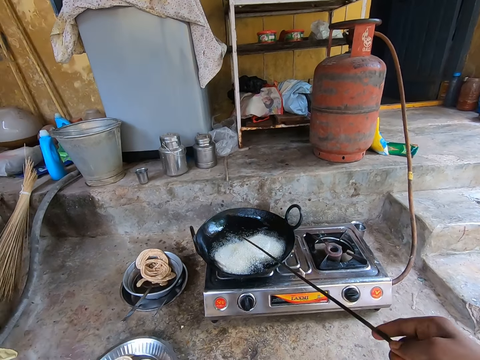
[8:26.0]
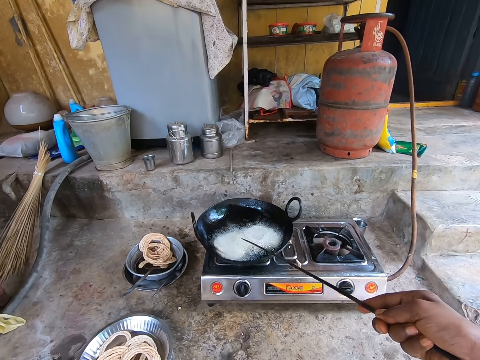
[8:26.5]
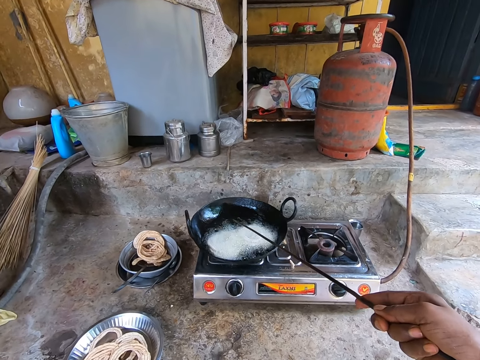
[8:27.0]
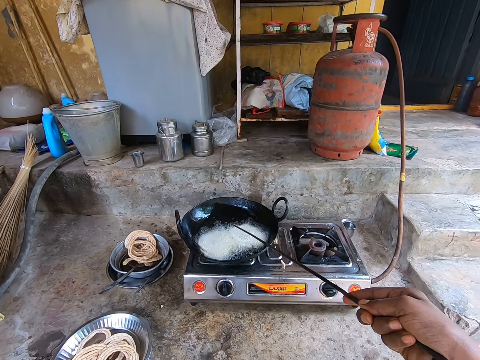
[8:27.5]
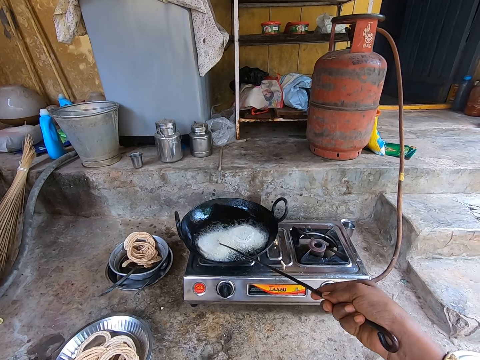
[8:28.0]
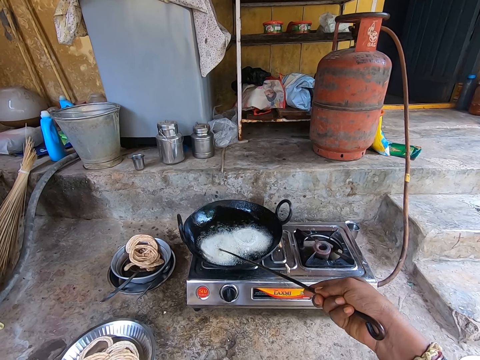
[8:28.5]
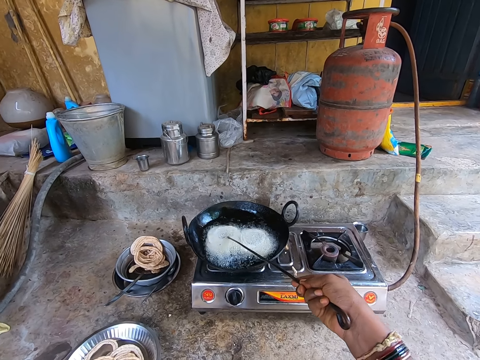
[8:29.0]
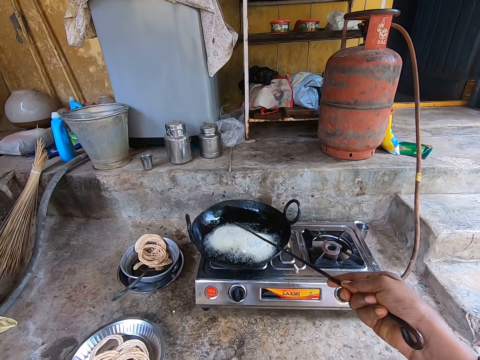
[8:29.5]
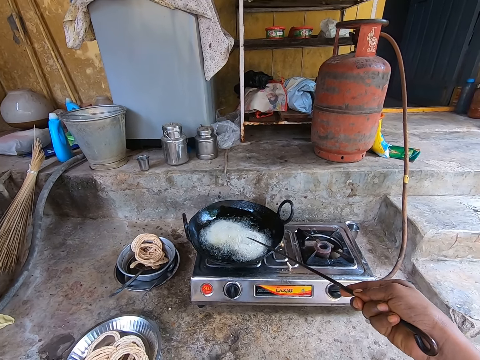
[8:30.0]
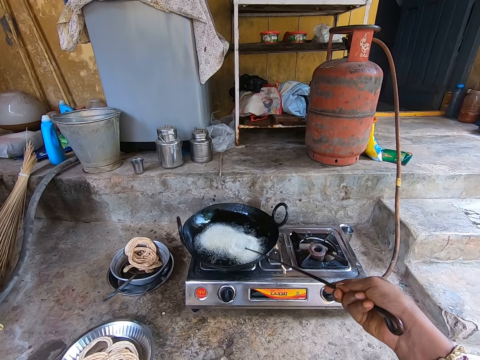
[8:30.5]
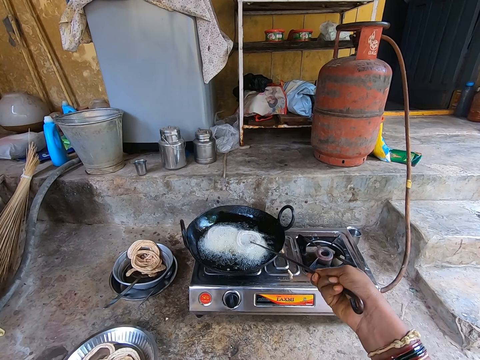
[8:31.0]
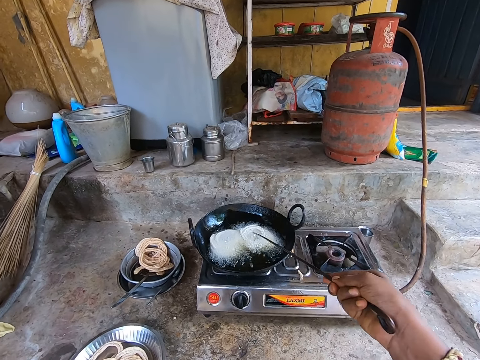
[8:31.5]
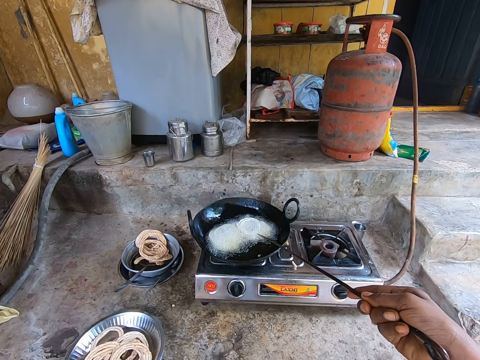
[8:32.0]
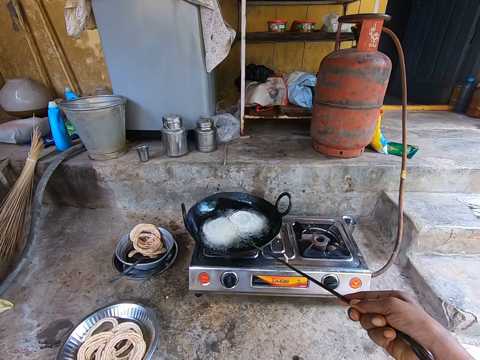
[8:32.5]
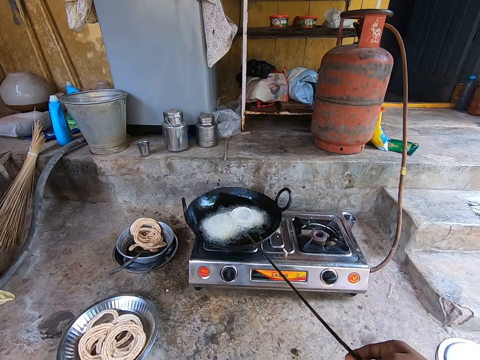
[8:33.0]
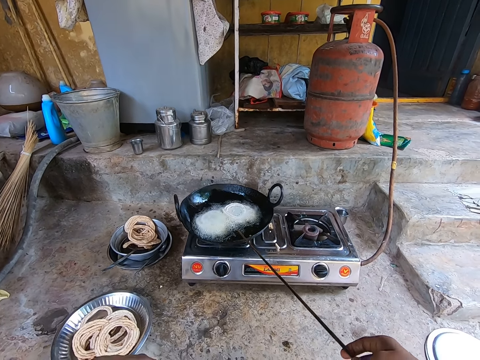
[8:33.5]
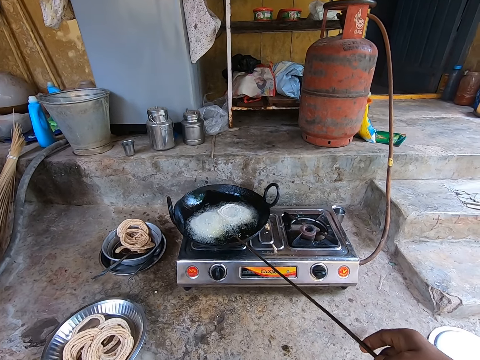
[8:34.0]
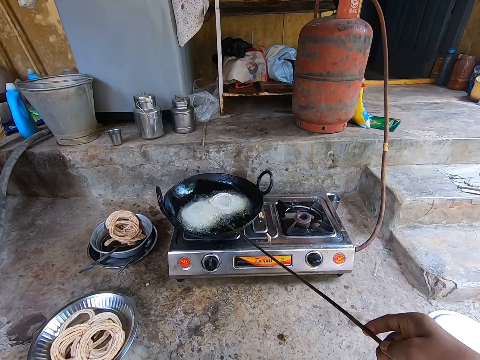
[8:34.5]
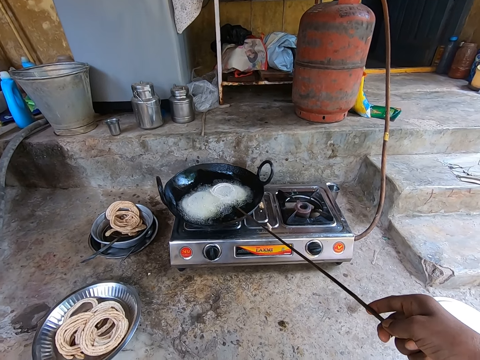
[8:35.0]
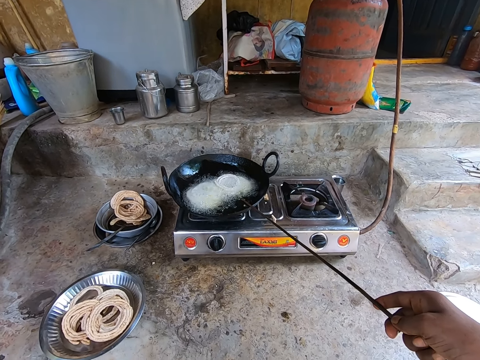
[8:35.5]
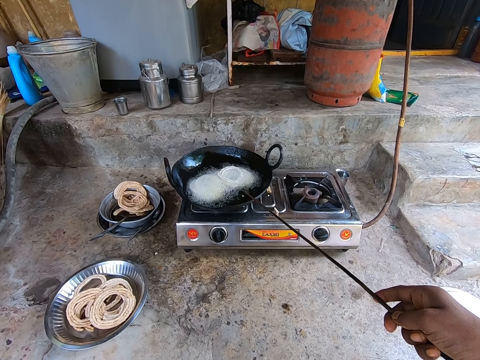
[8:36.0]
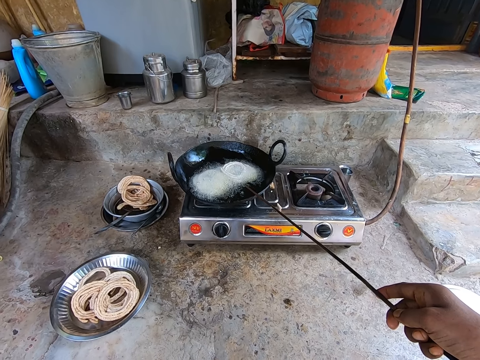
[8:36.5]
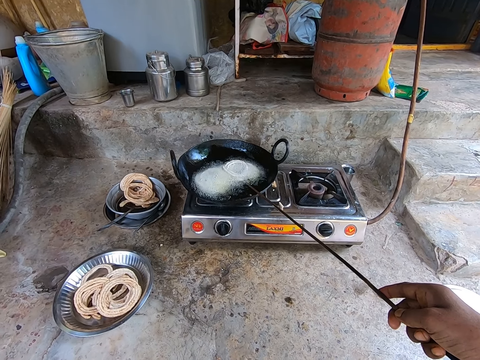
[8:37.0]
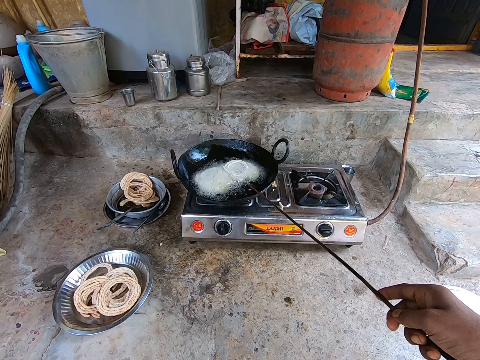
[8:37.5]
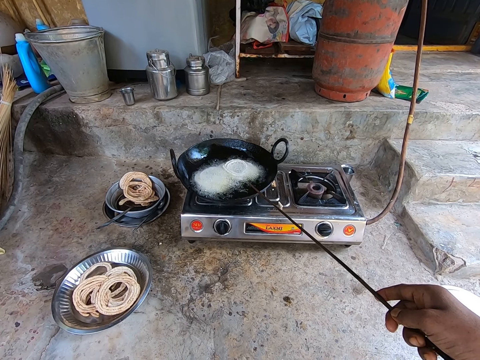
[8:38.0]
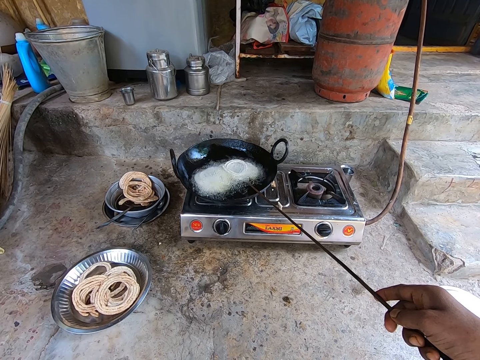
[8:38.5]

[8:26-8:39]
The camera wearer moves the murukku. They touch something. They hold the stick up.

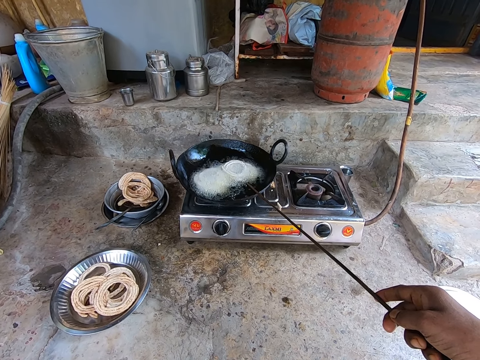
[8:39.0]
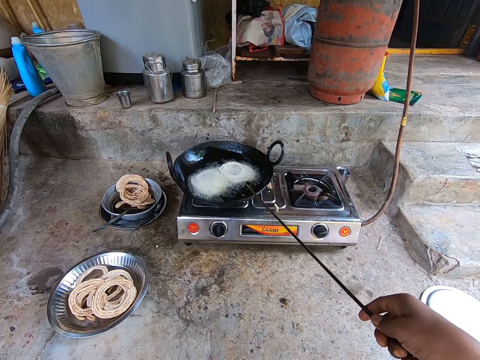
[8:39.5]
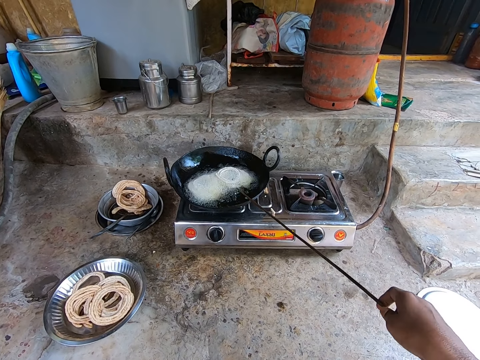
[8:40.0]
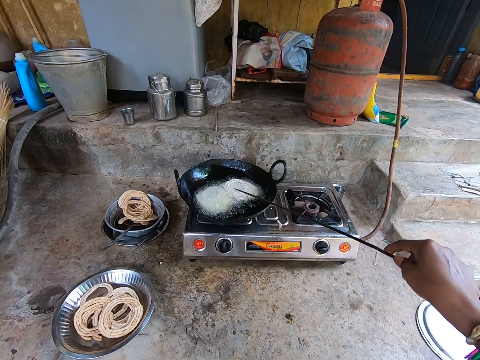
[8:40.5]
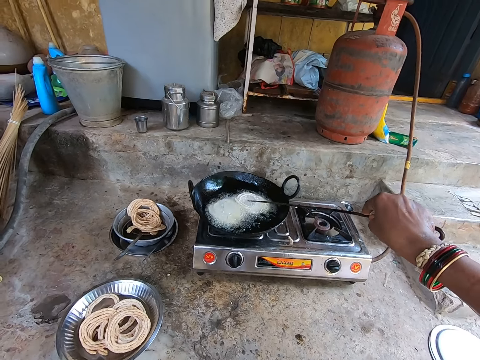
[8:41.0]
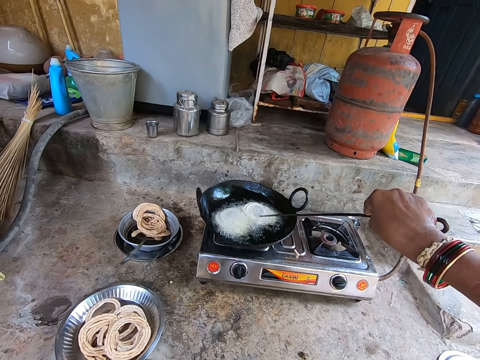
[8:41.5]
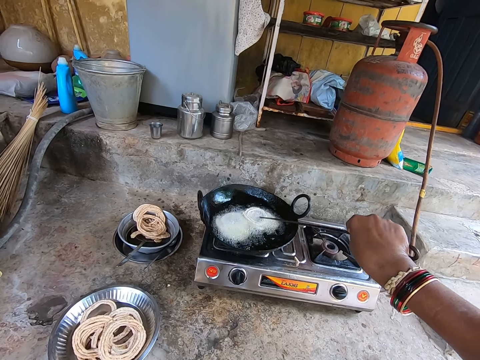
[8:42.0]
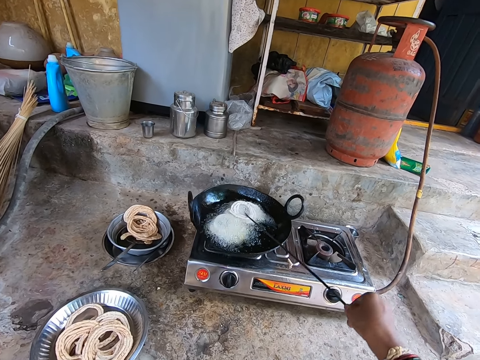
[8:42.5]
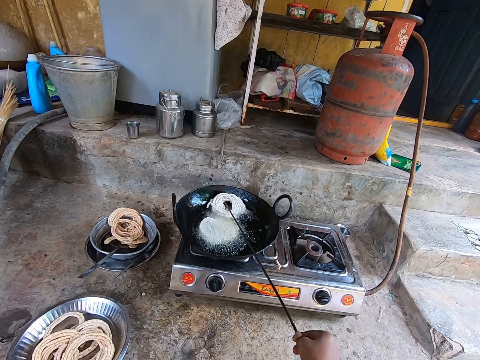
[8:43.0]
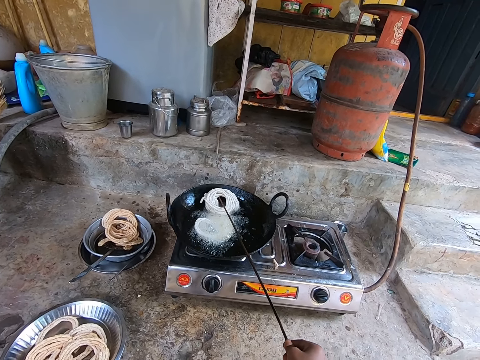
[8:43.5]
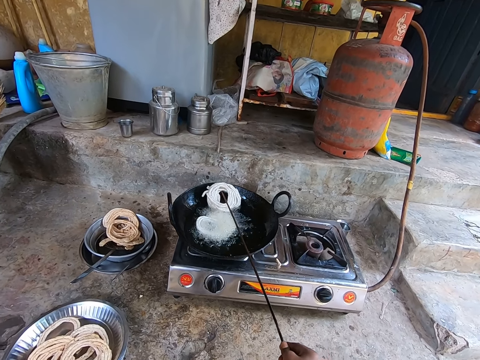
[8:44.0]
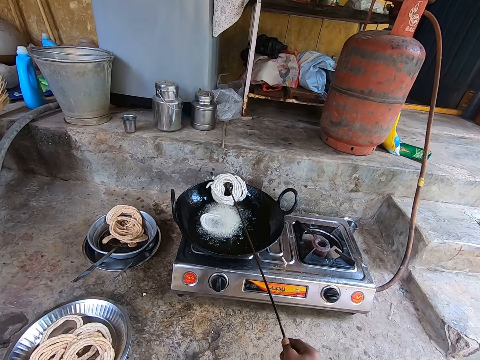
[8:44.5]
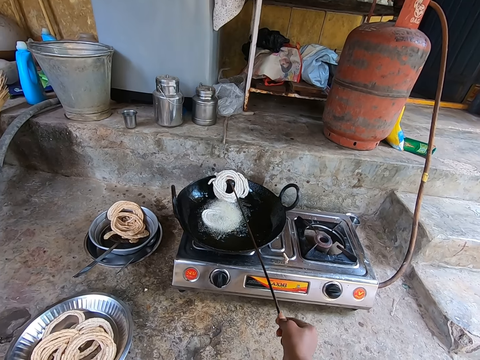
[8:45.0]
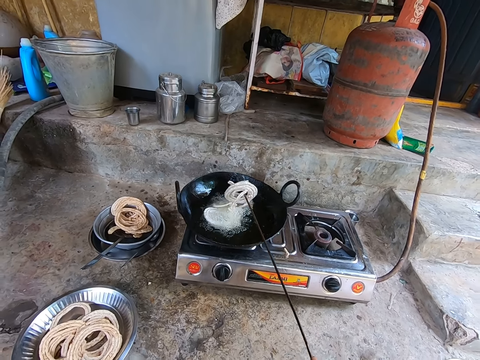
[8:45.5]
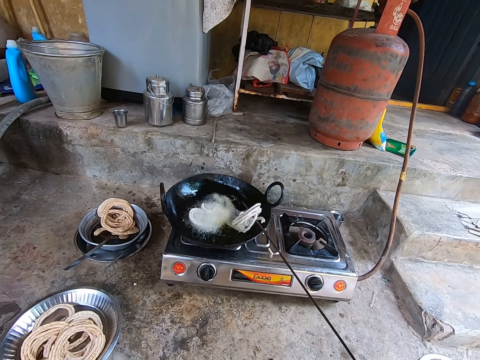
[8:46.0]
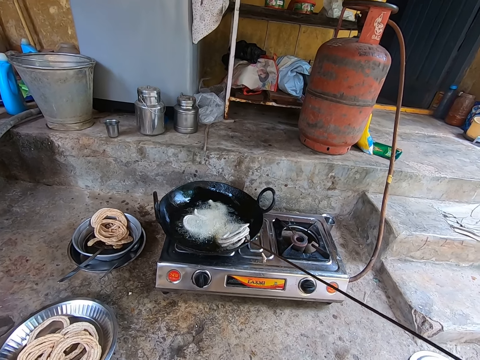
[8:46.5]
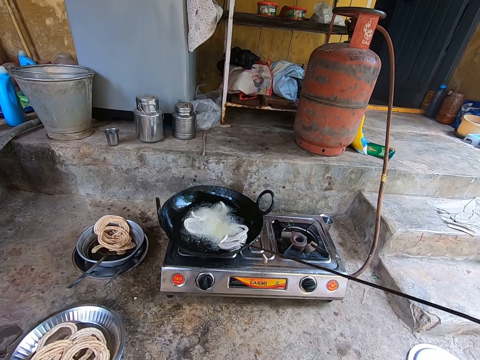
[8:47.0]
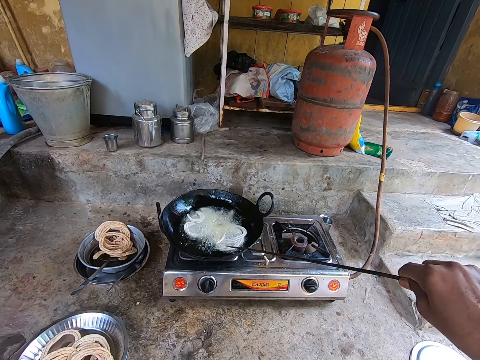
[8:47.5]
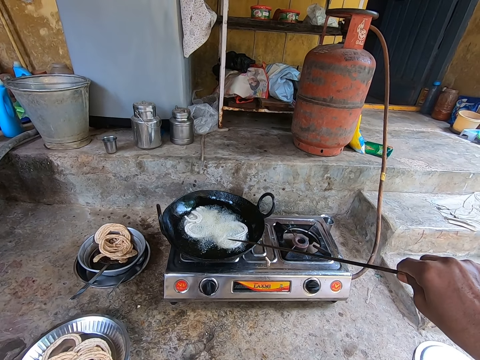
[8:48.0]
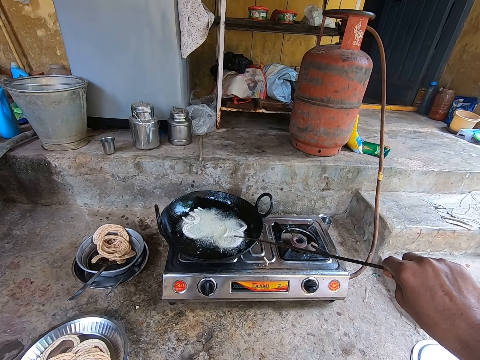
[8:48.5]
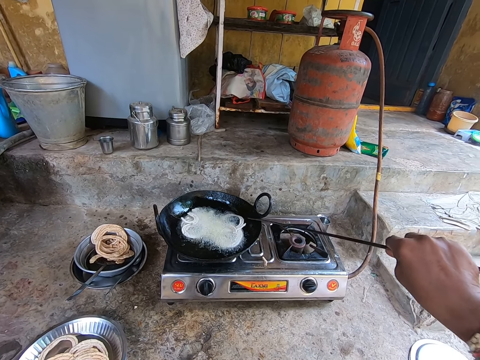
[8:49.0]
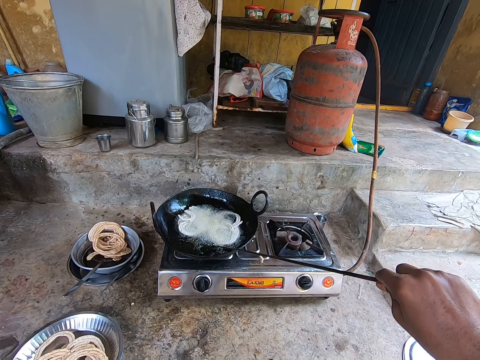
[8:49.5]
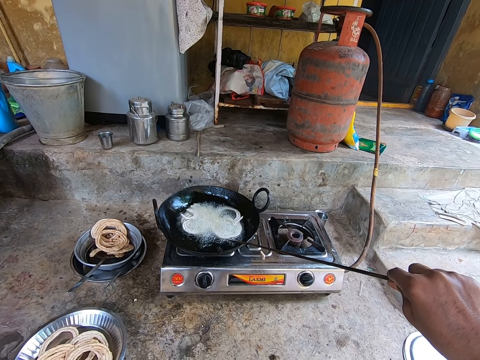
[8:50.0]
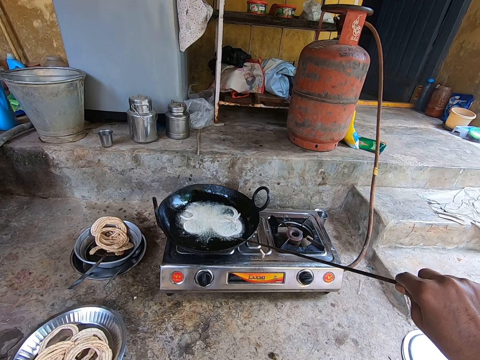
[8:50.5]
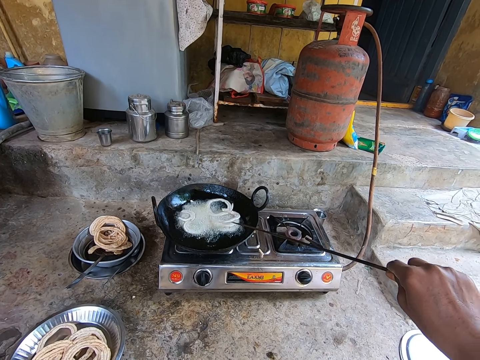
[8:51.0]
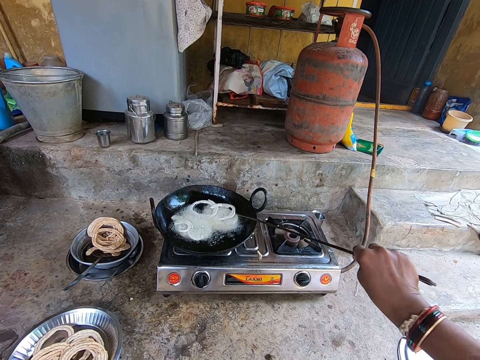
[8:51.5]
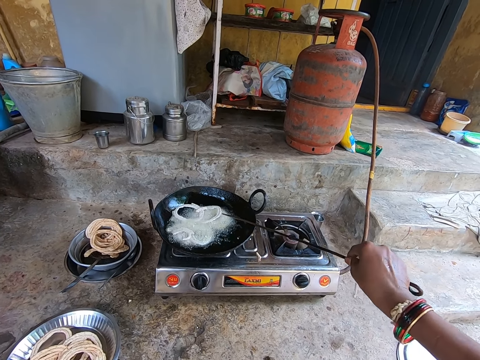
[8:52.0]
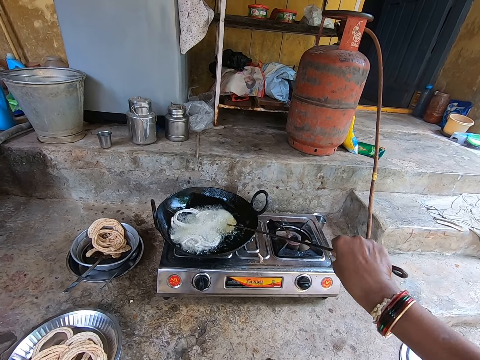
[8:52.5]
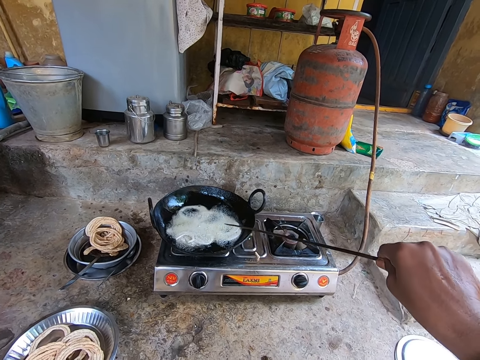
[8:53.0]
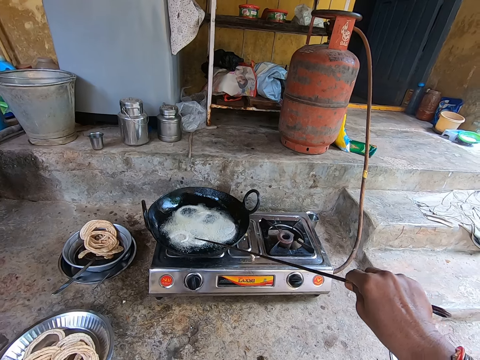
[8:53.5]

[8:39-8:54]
The camera wearer turns the murukku. They mix something in the fire.
